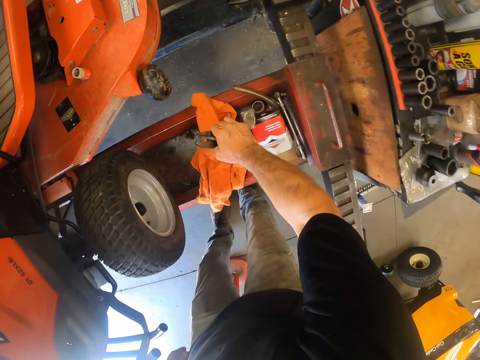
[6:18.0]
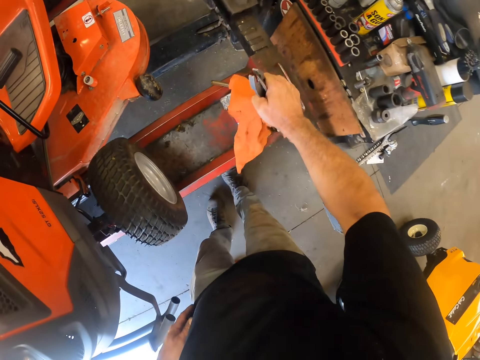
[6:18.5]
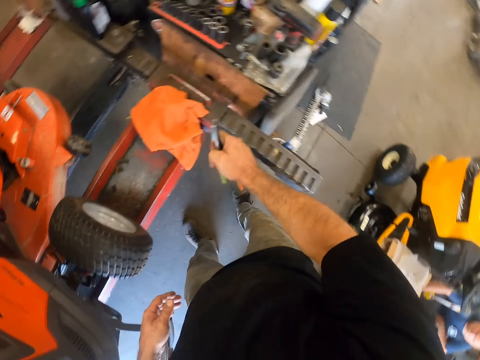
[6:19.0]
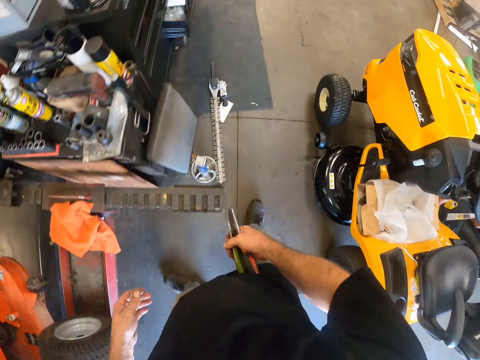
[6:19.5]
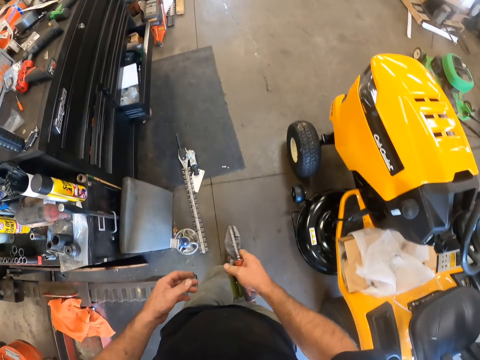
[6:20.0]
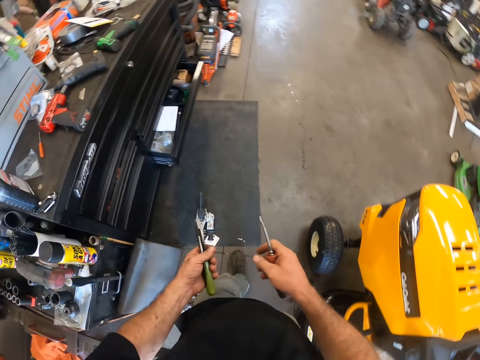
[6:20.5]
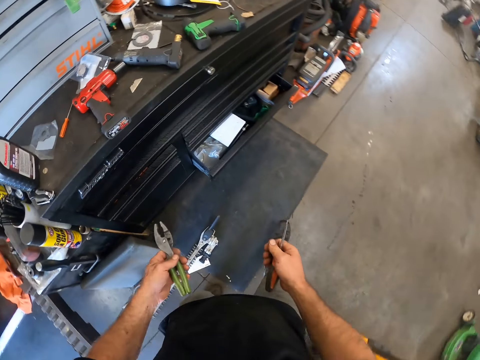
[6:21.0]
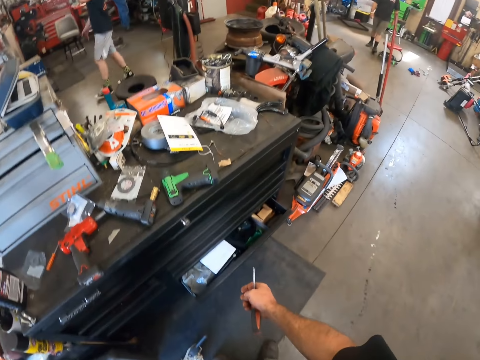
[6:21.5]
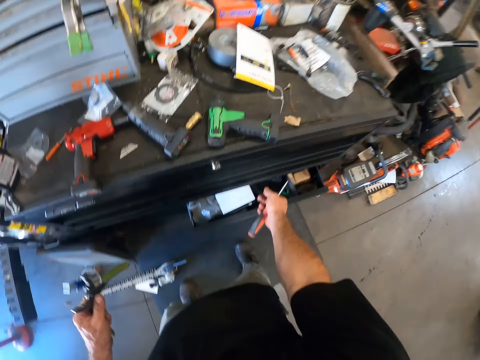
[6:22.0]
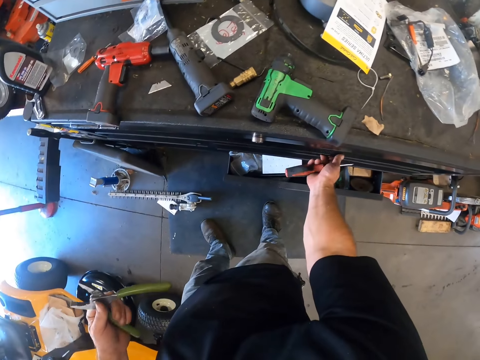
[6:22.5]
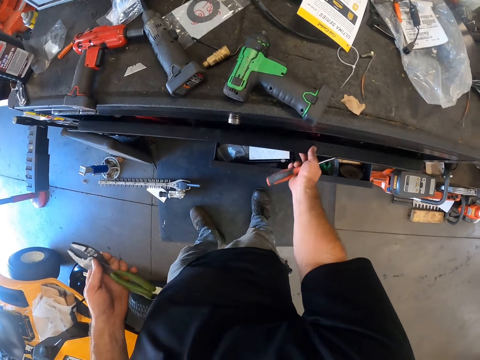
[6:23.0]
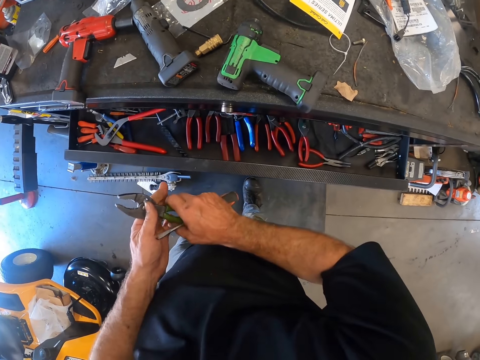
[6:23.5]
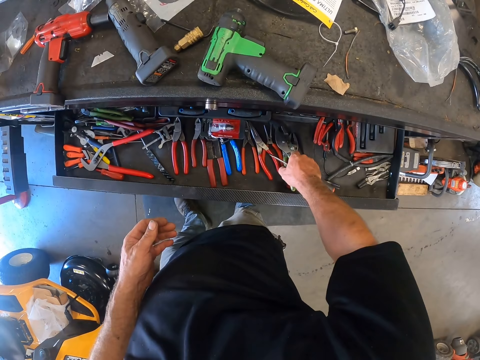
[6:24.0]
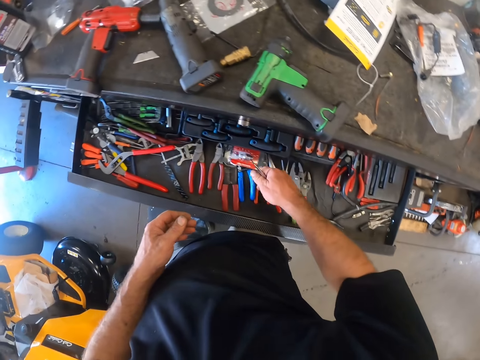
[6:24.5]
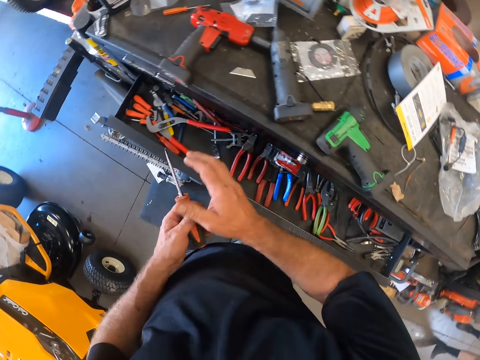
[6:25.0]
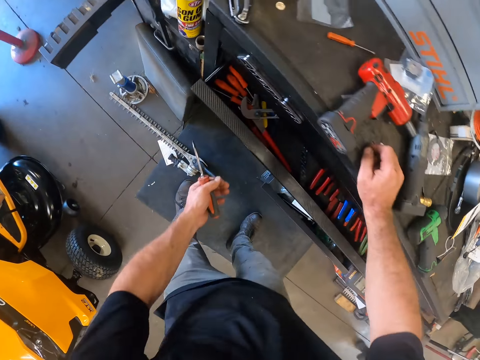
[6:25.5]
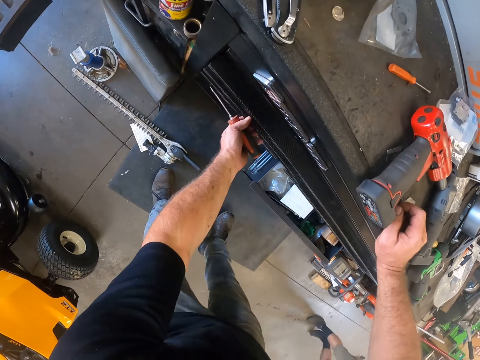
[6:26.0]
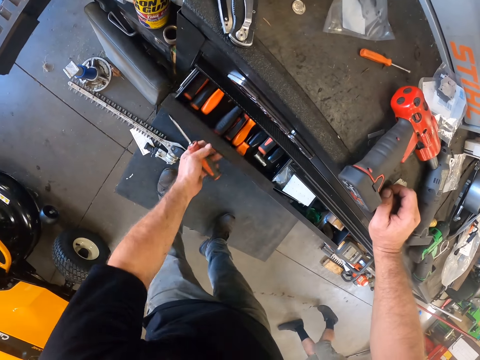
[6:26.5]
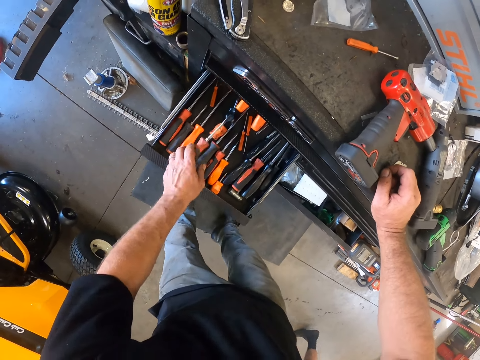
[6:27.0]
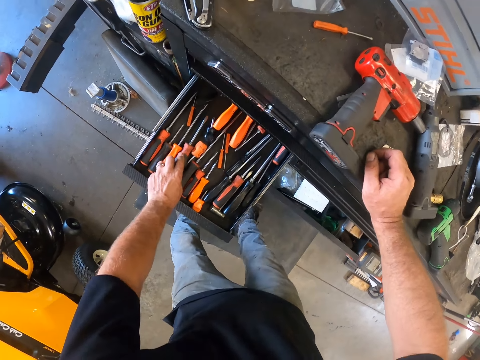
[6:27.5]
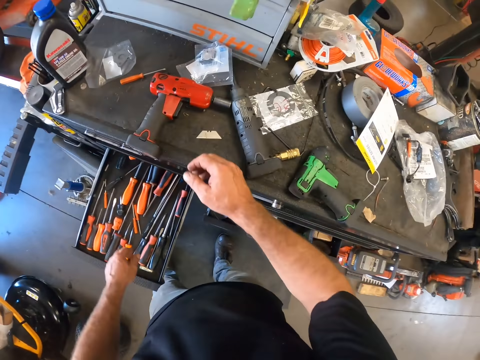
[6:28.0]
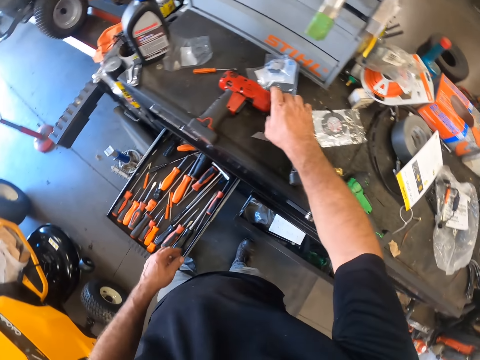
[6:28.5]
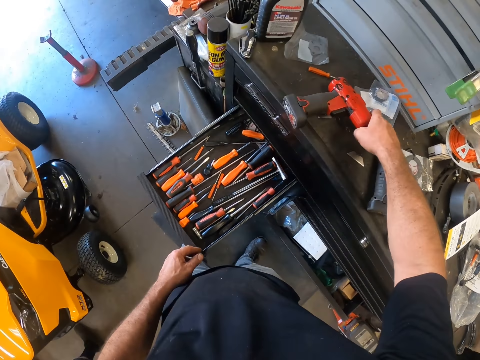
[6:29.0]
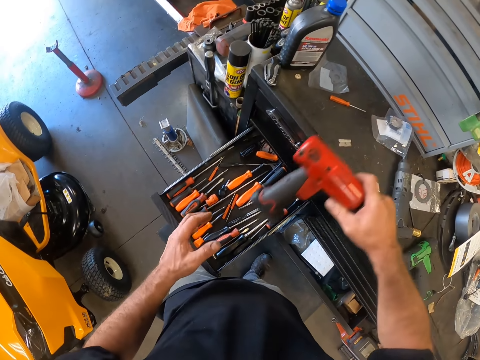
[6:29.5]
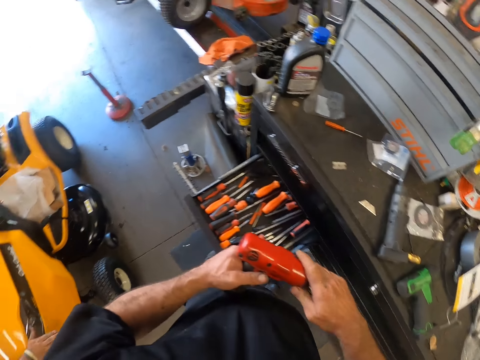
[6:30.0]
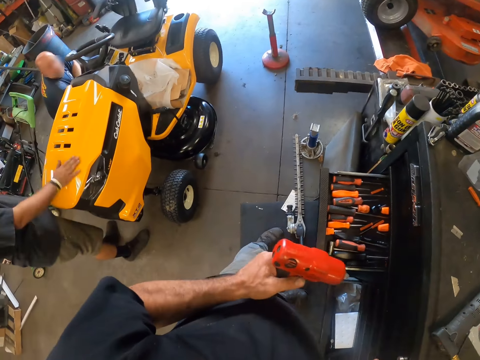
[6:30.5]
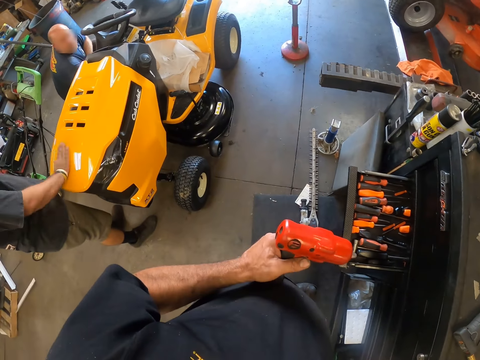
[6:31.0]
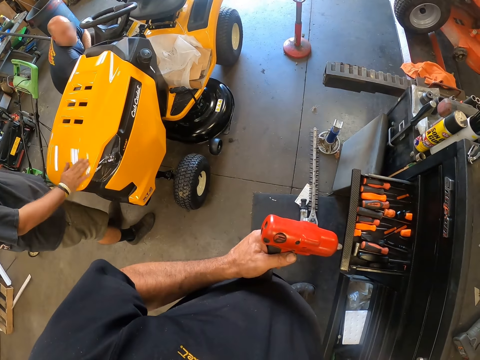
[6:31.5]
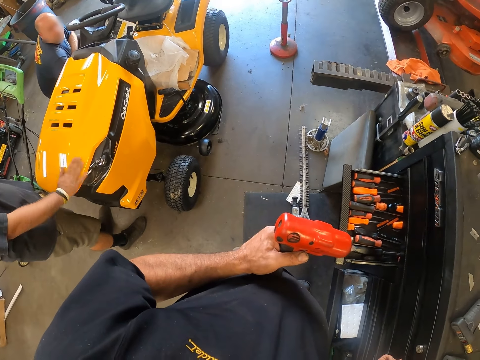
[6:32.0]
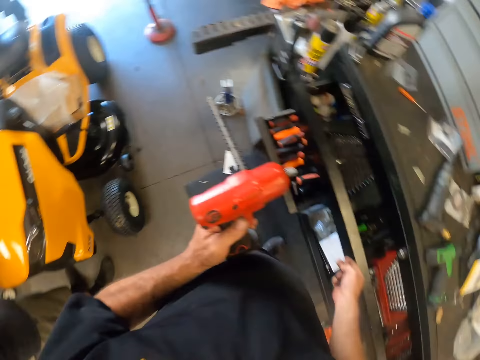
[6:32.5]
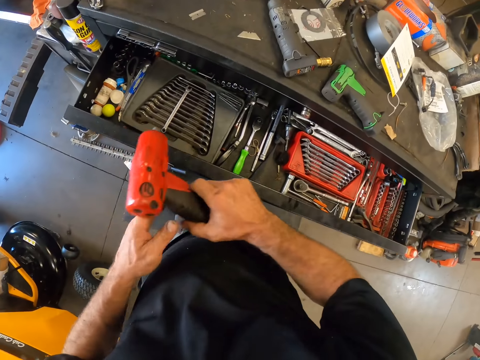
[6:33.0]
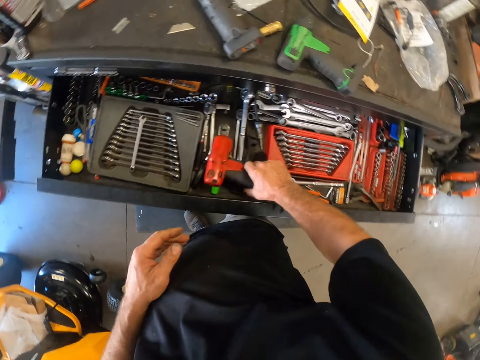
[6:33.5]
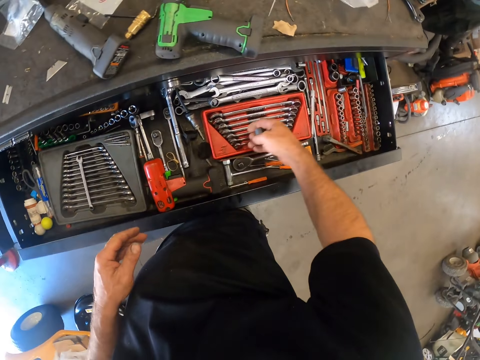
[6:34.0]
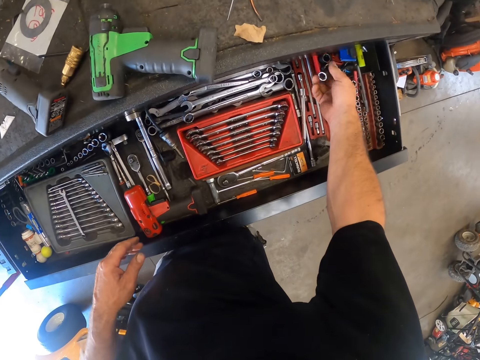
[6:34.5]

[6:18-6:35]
The camera wearer picks up a green plier and a screwdriver with his right hand. He walks around. He passes the green plier to his left hand. He opens the plier section of the tool cabinet with his right hand. He places the green plier into the plier section of the tool cabinet and closes the plier section of the tool cabinet. He opens the chisel section of the tool cabinet with his left hand. He places the chisel into the chisel section of the tool cabinet with his left hand. He picks up a mechanical air gun from the tool cabinet with his right hand. He passes the mechanical air gun to his left hand. A man swipes the lawn mower with his right hand. The camera wearer moves around. He opens the spanner section of the tool cabinet. He places the mechanical air gun into the spanner section of the tool cabinet.

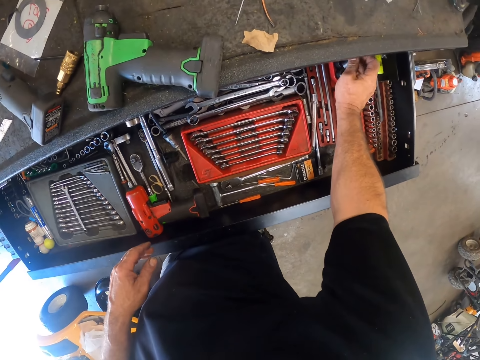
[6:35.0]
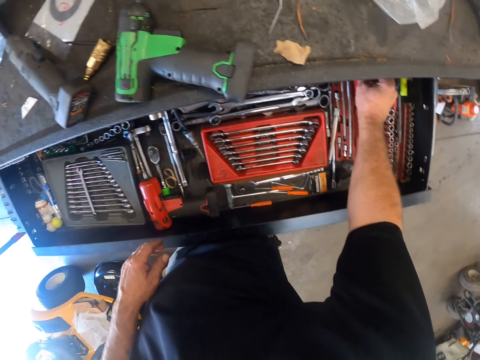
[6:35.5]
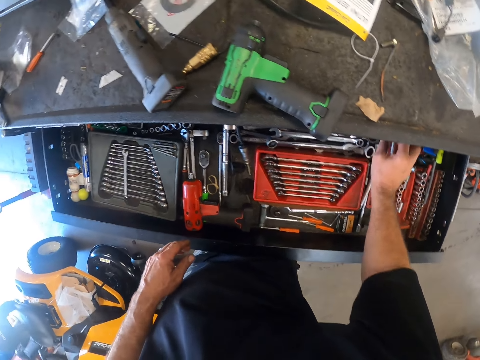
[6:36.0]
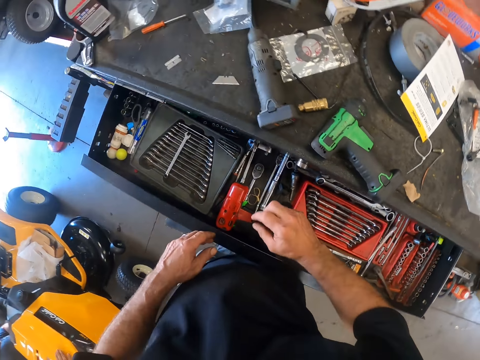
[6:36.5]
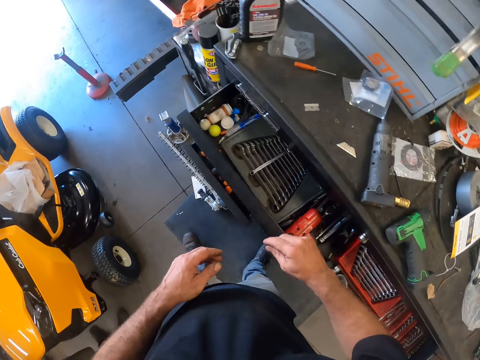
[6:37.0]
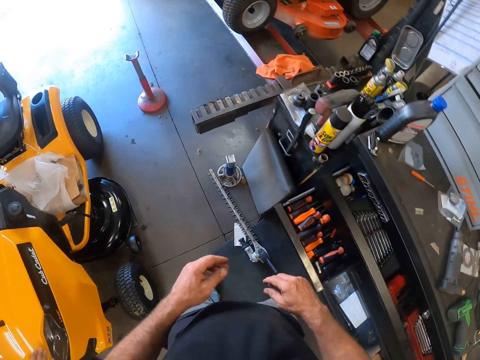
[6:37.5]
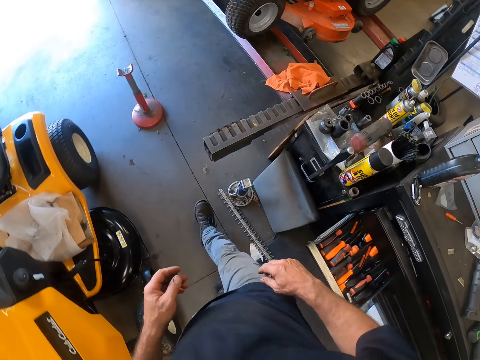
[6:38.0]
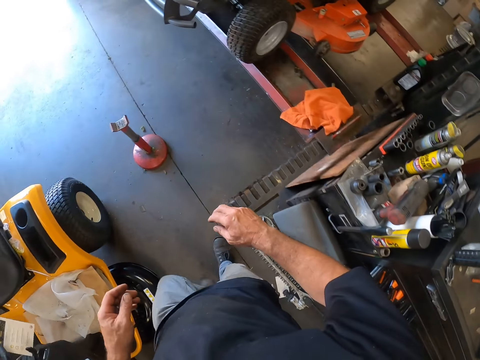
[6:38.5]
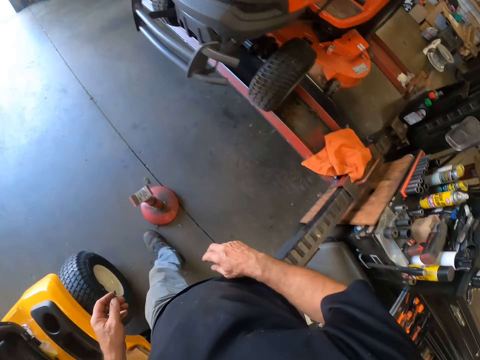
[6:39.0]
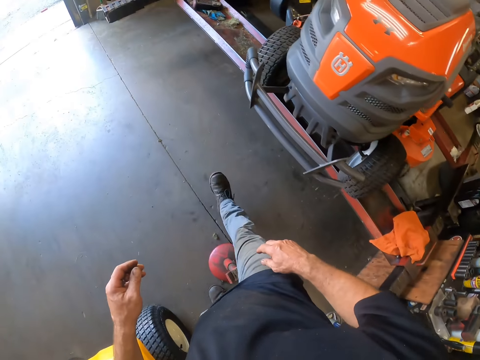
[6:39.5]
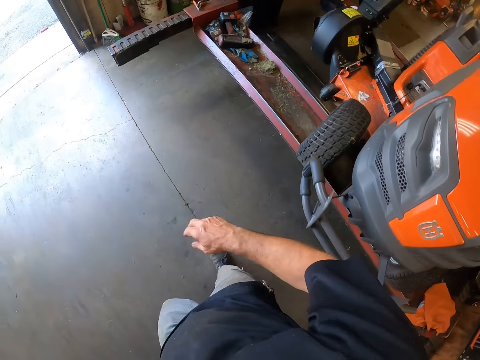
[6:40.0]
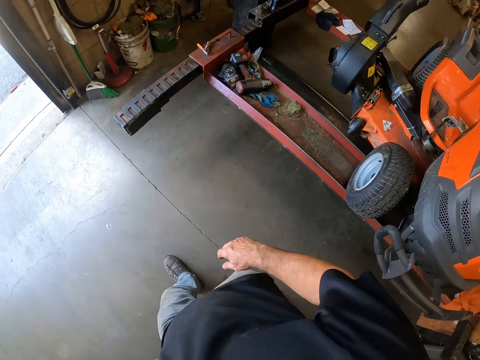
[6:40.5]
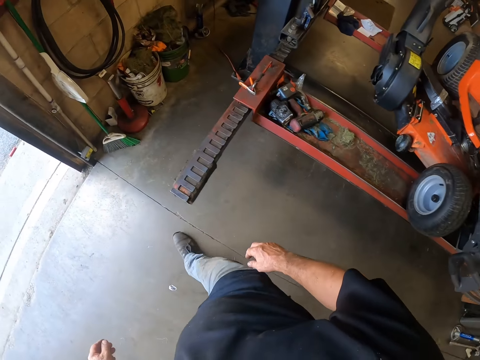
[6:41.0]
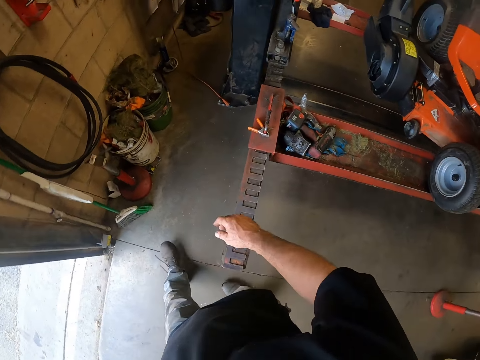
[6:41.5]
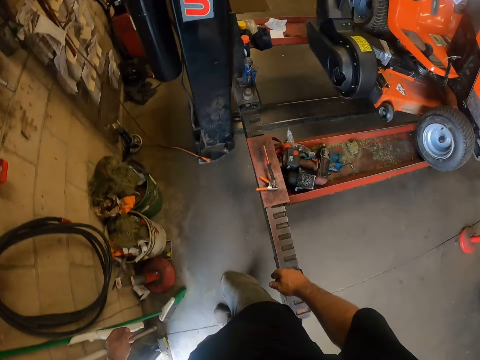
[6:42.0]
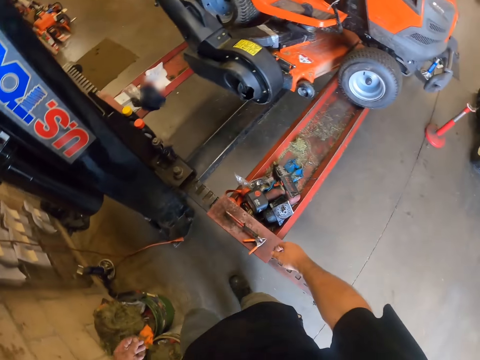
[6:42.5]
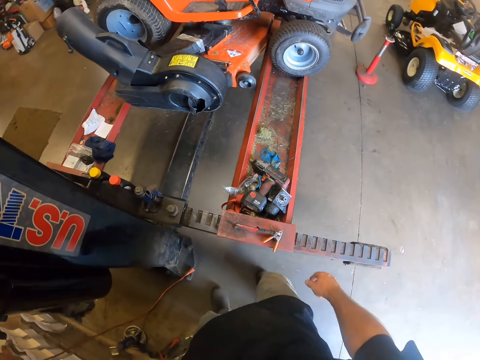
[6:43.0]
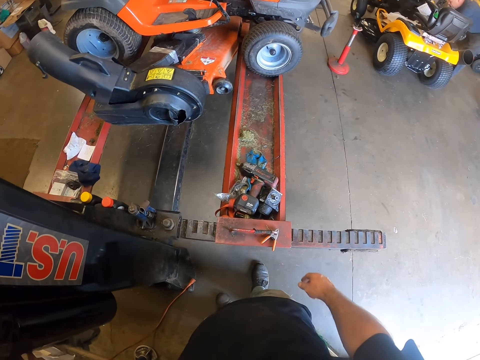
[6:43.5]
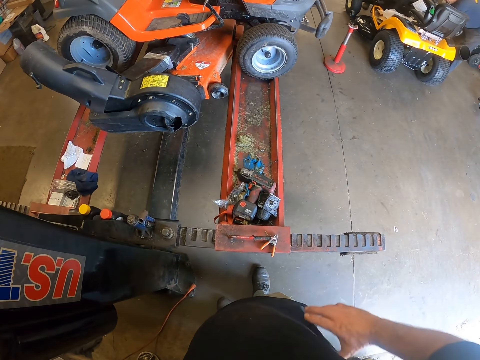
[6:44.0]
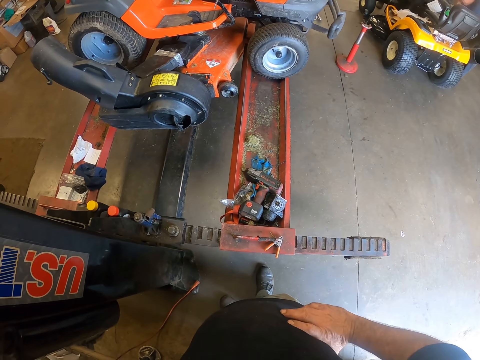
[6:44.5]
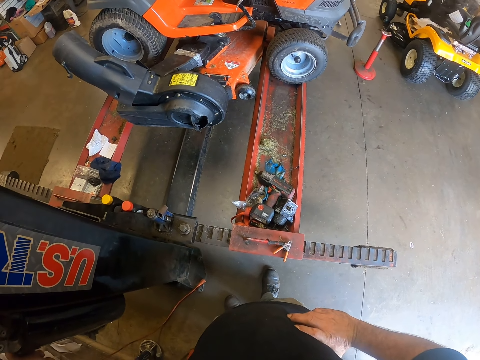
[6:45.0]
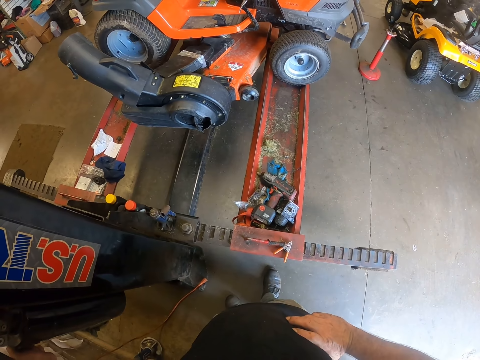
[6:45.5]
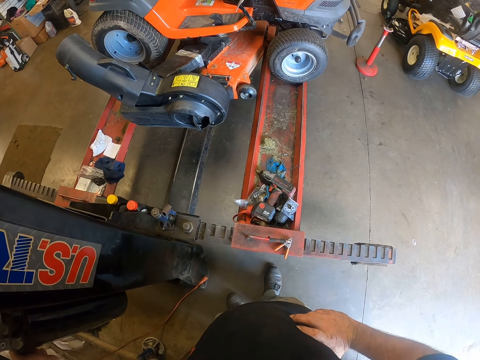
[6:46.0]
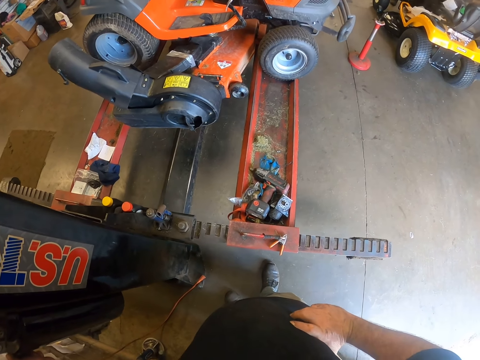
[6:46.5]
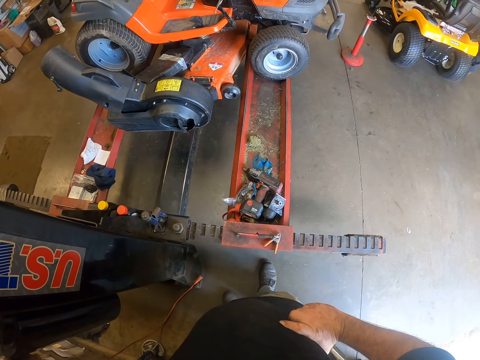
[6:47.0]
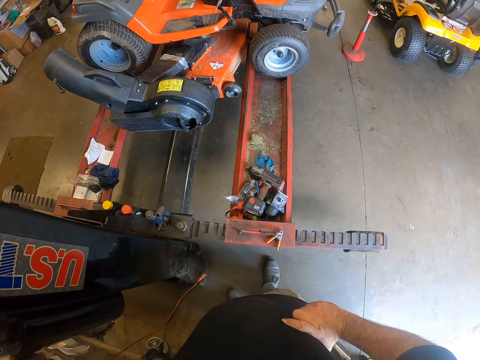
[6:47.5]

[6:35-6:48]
The camera wearer places the bolt into the spanner section of the tool cabinet. They close the spanner section of the tool cabinet. They walk towards the outside of the workshop. They look around. They move their hands. They place their hands around their waist.
